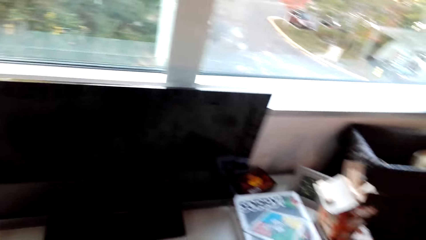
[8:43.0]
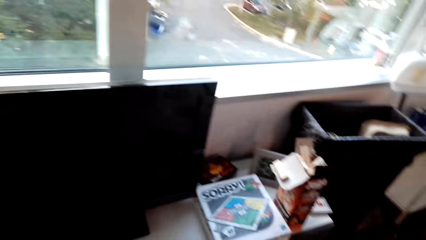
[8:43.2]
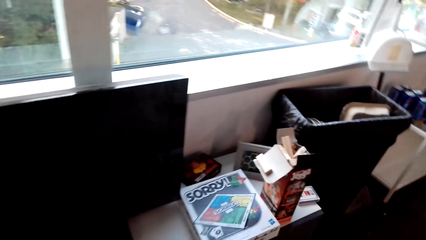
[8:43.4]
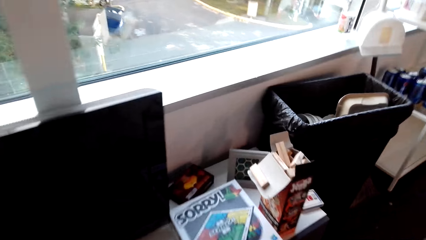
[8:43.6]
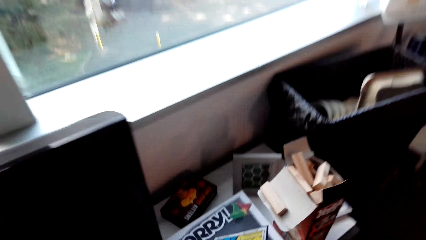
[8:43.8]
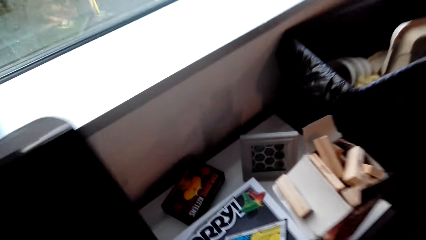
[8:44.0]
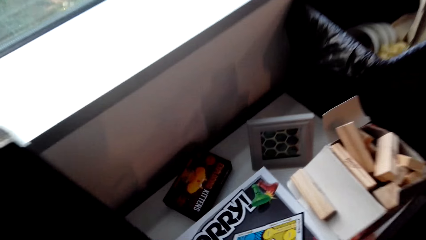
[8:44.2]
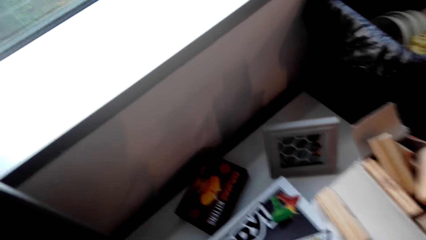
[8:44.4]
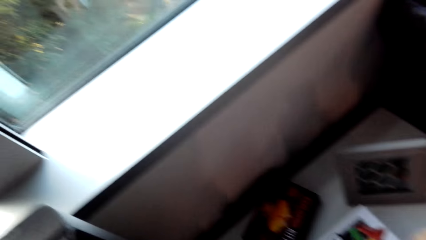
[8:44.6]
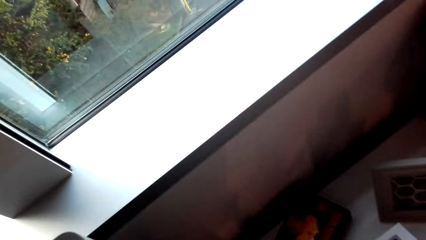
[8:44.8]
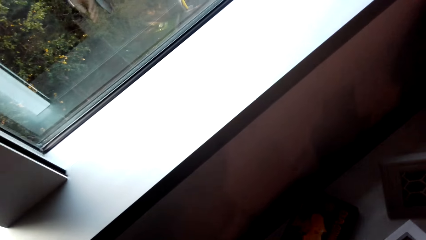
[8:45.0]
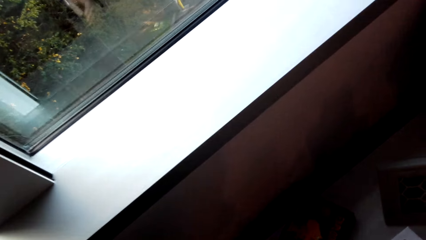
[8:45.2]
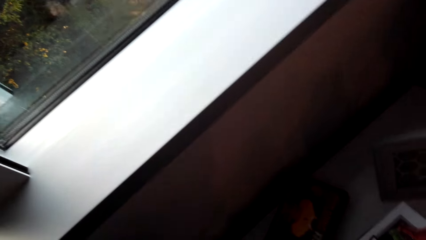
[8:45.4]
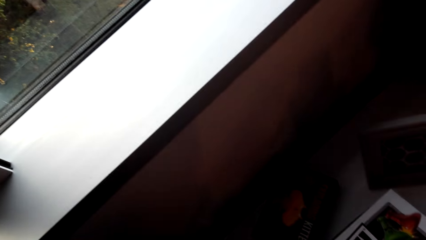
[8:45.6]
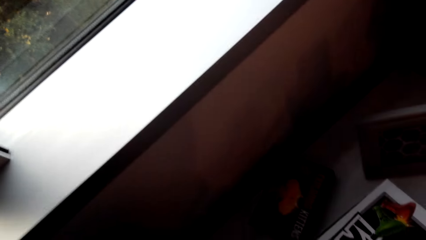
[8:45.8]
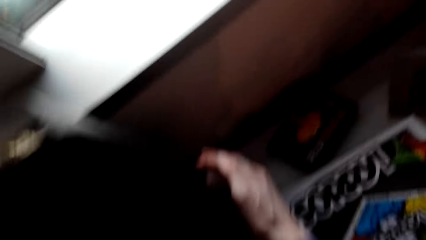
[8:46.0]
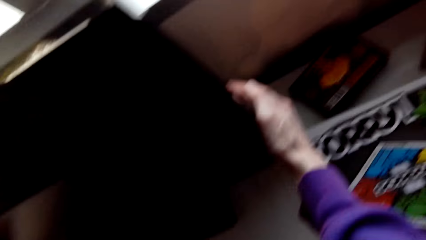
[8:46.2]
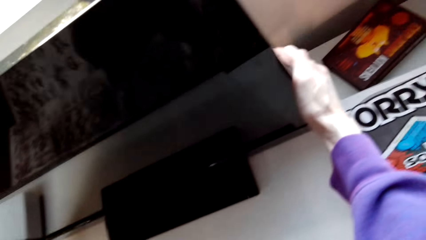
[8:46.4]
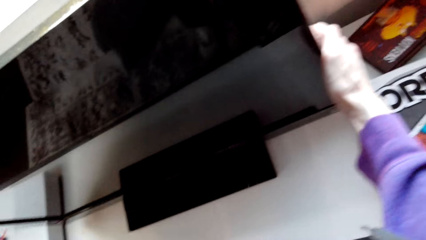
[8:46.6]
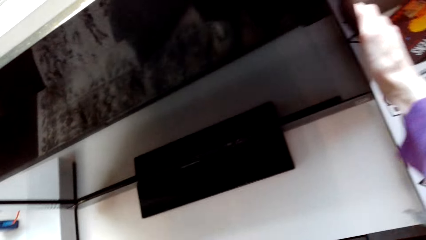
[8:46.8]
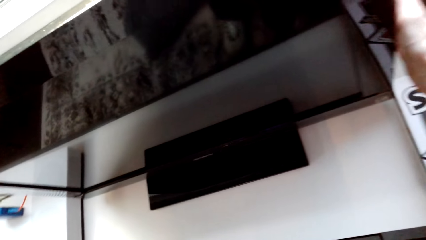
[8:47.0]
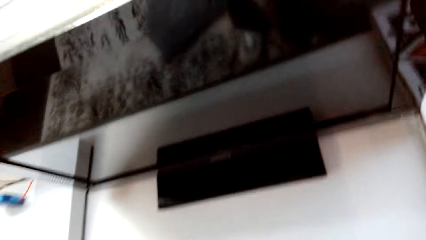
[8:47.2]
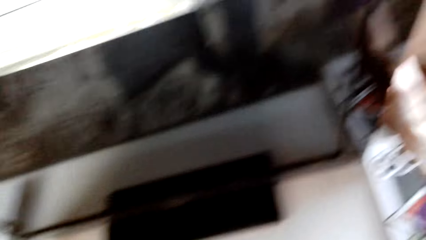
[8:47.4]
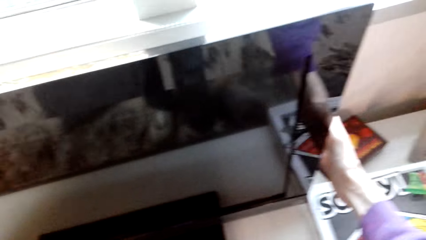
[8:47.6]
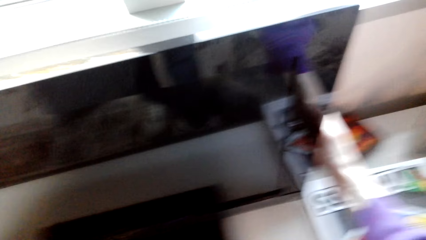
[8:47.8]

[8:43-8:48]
The camera wearer looks behind the television. They switch the television button and look at the television.

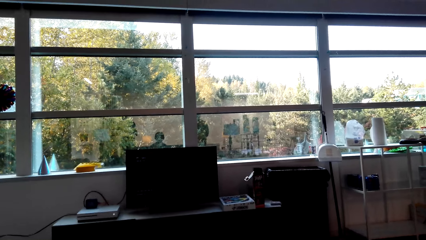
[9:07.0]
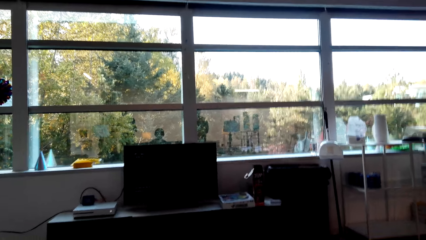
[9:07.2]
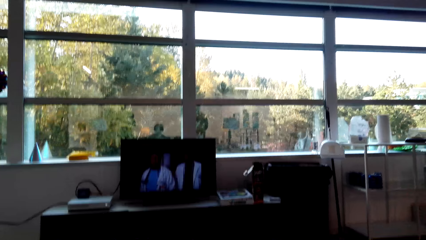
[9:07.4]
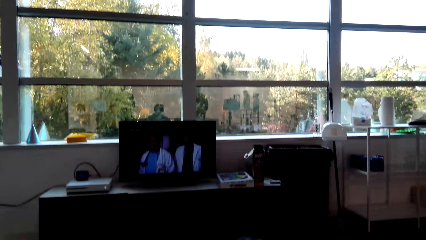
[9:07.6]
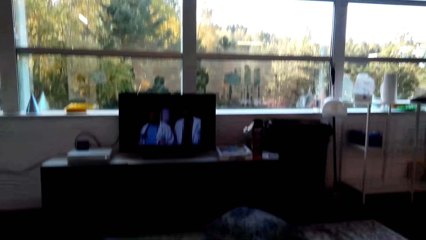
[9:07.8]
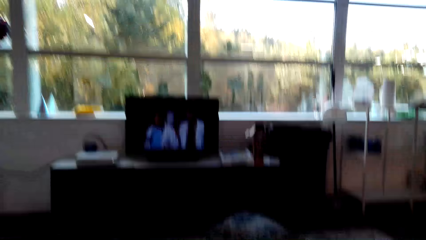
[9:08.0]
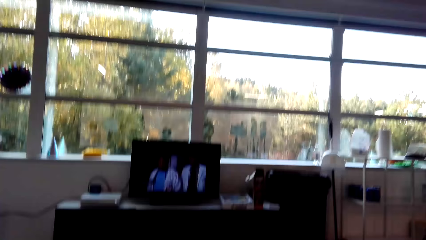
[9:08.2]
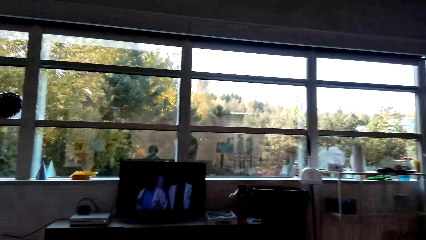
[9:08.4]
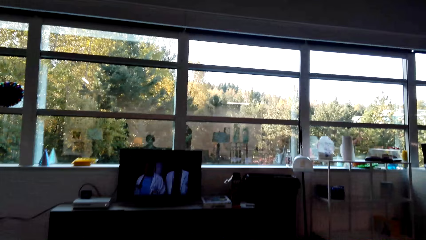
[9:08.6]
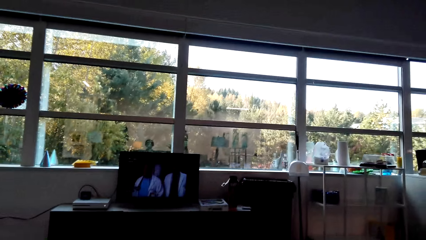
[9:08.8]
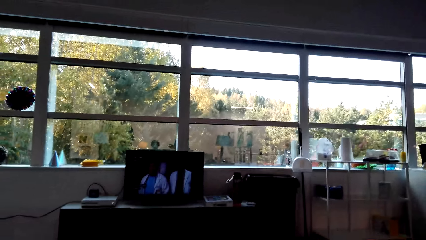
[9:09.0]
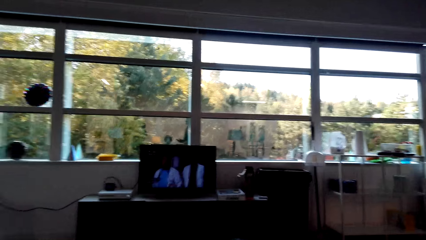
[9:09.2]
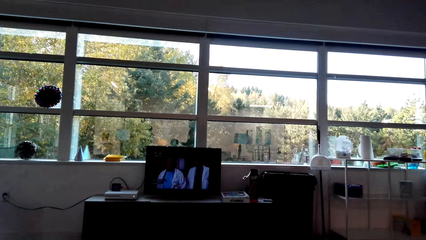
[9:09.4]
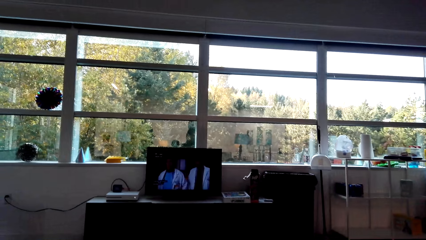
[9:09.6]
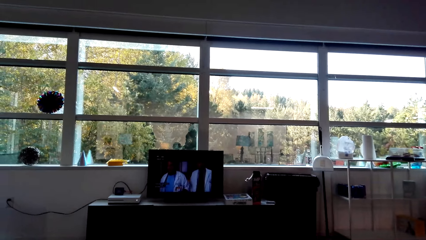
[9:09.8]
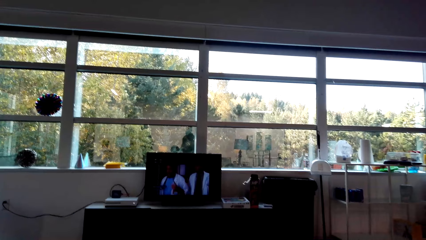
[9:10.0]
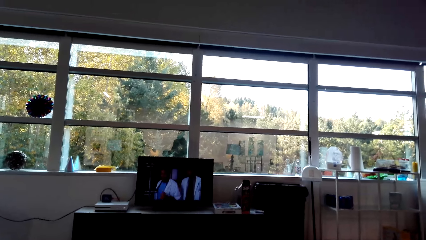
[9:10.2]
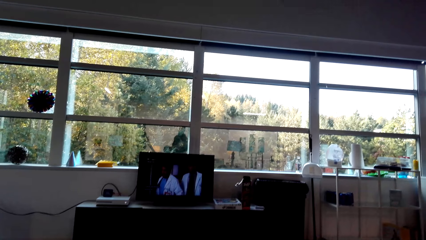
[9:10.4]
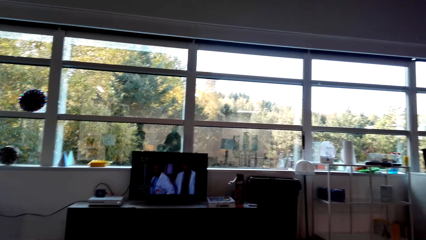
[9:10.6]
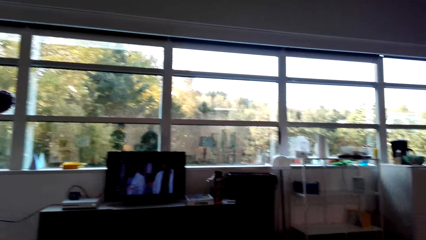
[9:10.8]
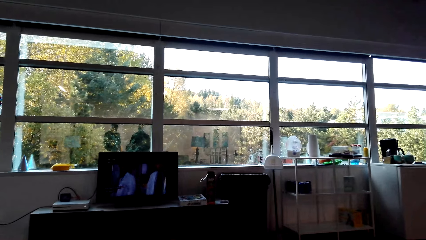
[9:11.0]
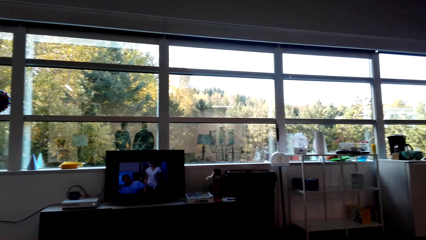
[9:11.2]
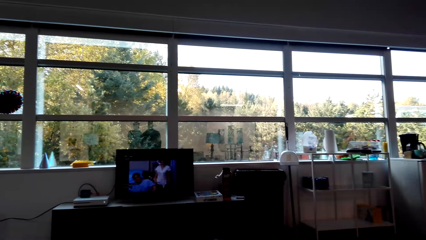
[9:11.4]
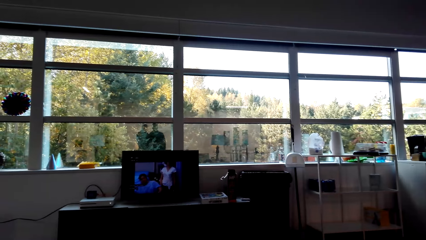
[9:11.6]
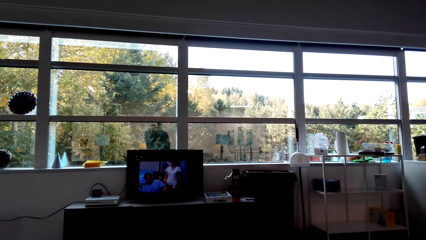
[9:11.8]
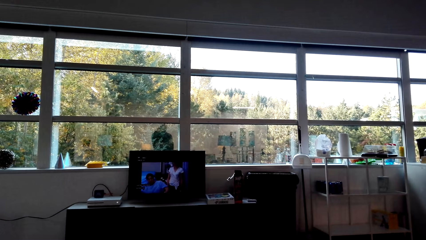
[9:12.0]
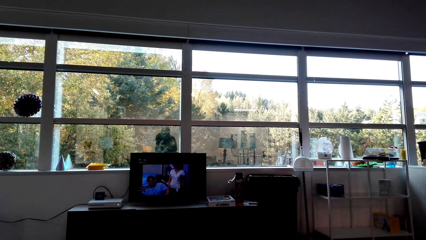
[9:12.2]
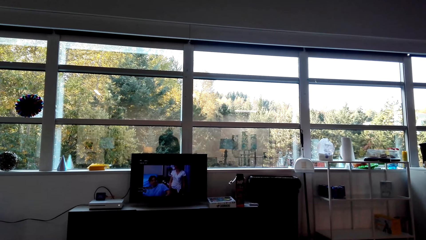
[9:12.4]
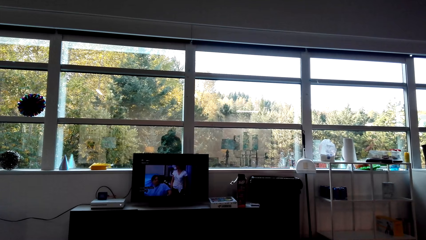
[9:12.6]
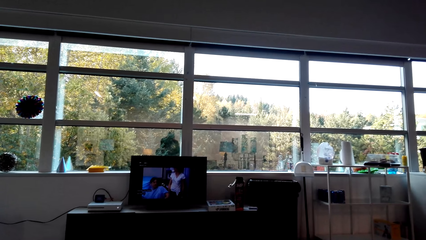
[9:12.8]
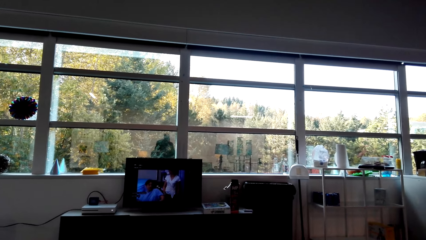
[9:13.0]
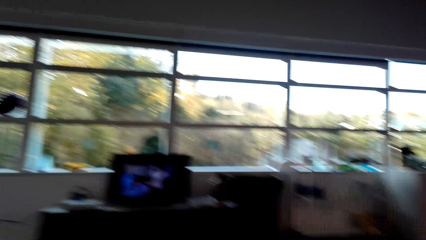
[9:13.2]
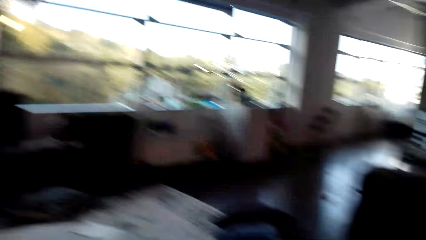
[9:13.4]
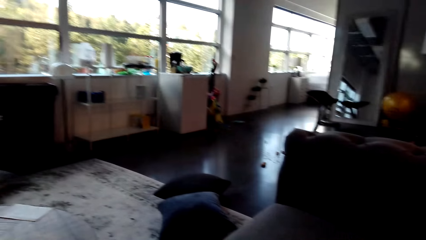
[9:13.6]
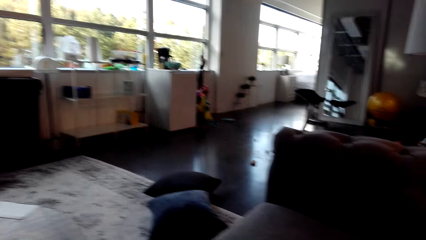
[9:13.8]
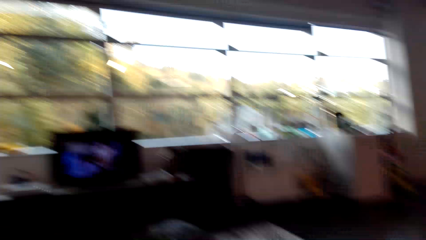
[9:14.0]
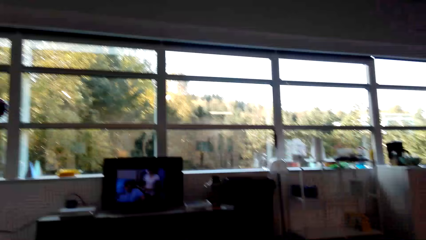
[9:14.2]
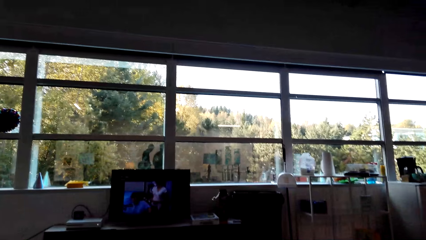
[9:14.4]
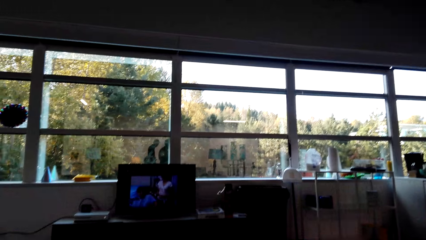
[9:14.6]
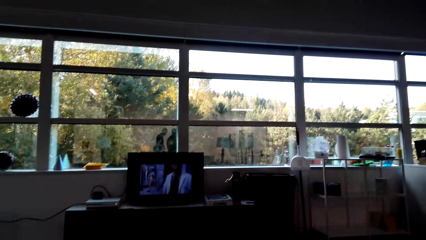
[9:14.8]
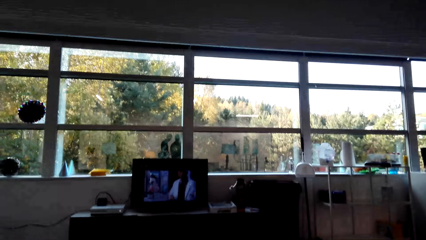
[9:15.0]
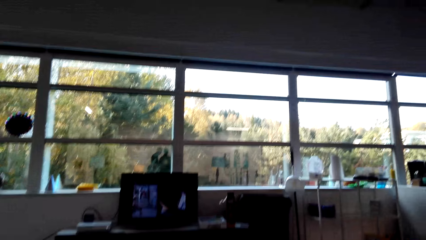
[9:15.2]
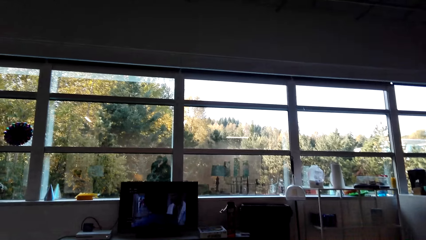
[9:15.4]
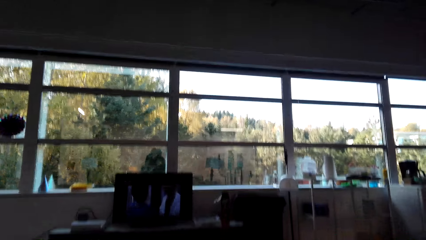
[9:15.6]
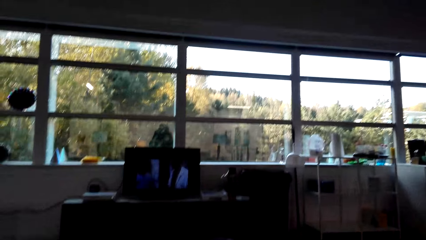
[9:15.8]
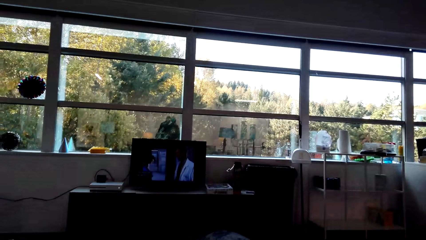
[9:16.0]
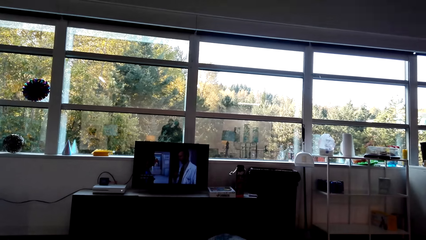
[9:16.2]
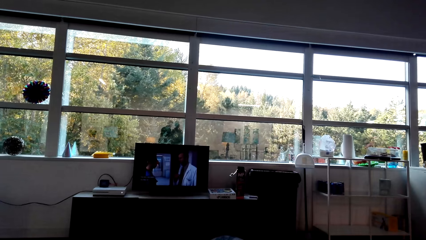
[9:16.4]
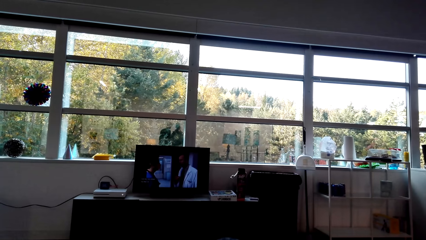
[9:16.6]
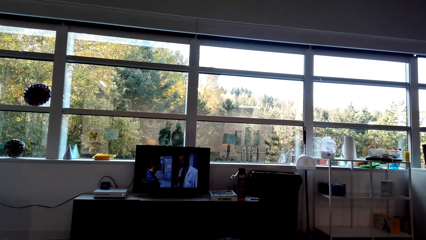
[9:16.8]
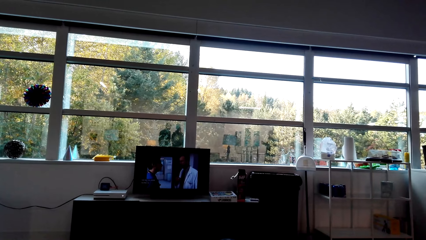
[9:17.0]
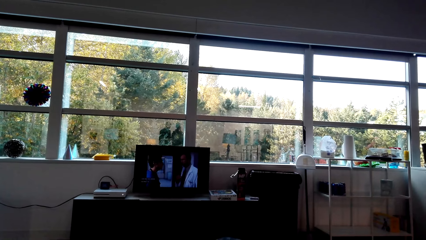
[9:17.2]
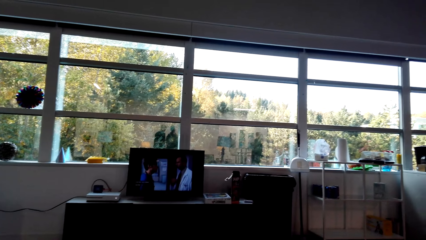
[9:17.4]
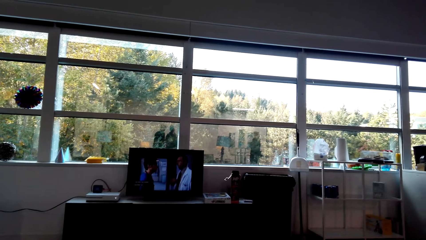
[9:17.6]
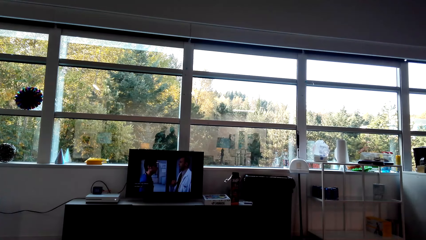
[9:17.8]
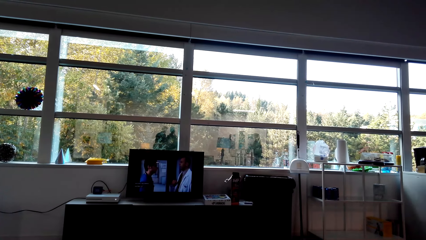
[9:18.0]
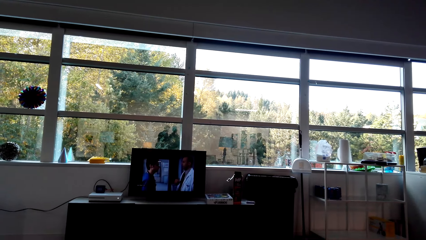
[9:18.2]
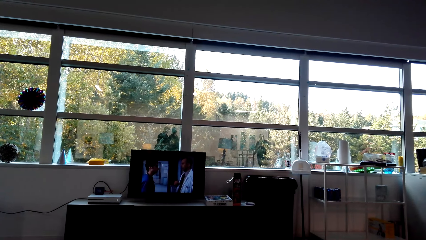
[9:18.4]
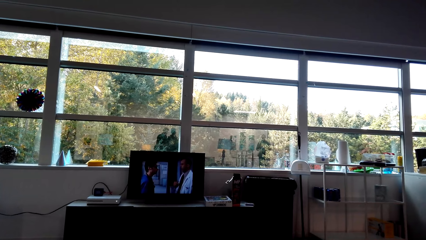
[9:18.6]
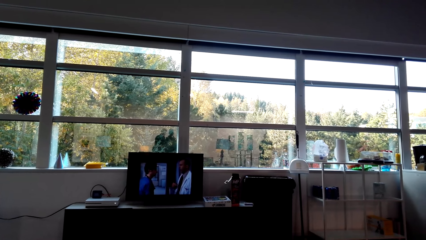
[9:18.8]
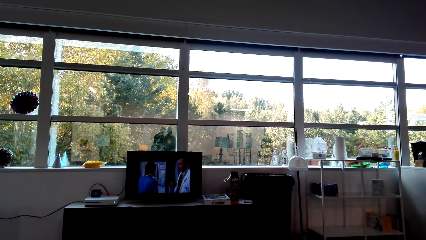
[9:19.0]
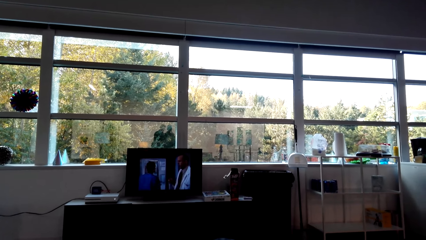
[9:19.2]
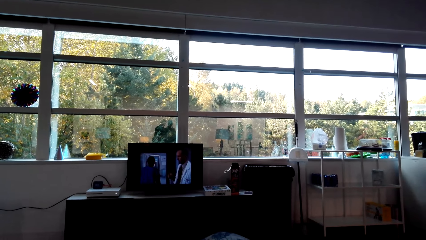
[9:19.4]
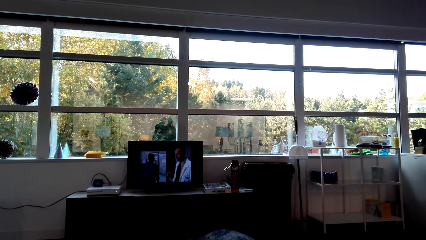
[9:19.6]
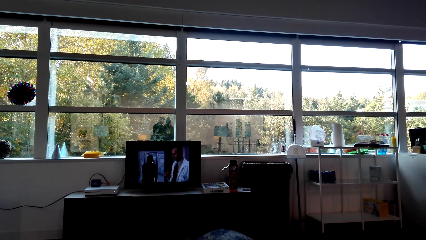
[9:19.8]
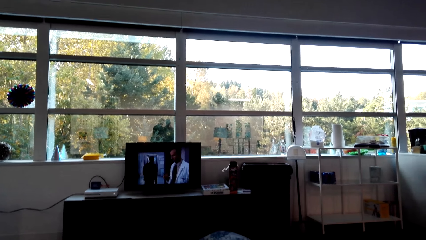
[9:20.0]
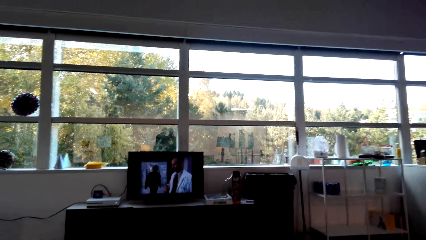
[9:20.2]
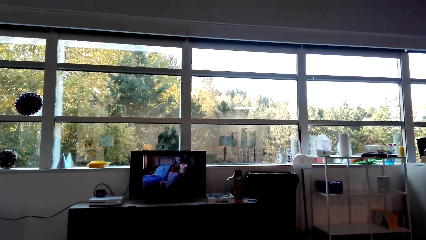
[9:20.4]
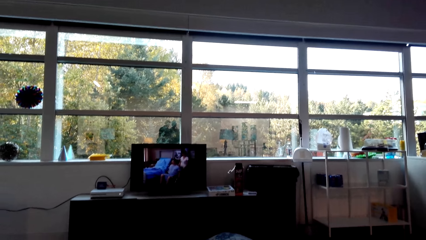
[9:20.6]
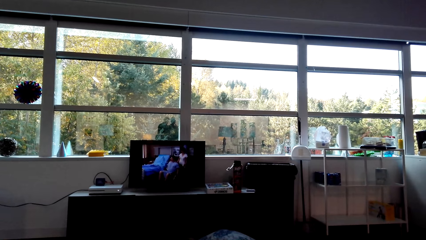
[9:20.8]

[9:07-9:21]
The camera wearer talks to a man. He watches the screen. The man talks to the camera wearer. The camera wearer turns his head.
